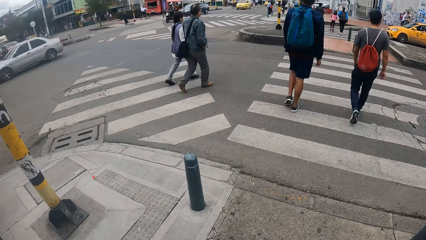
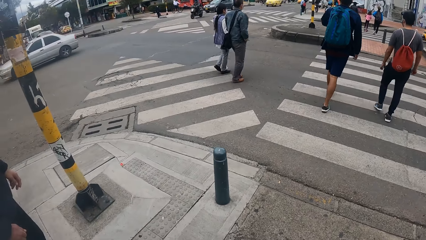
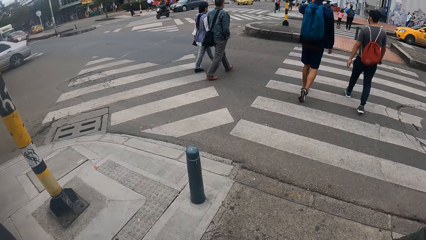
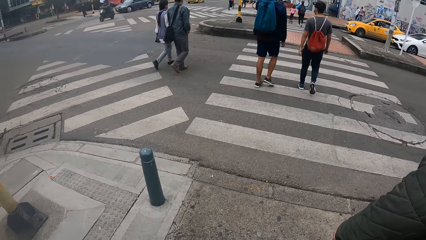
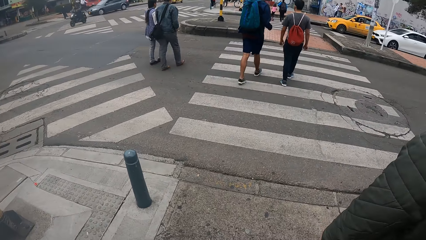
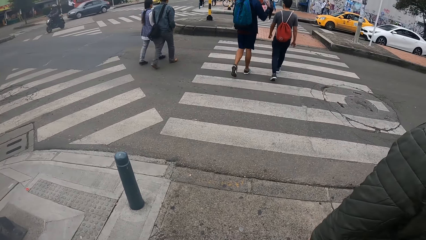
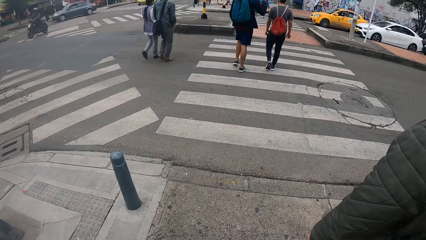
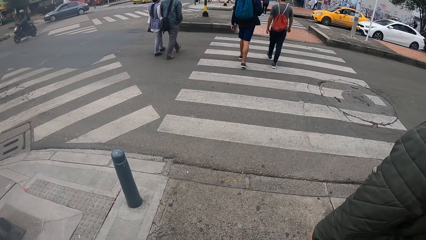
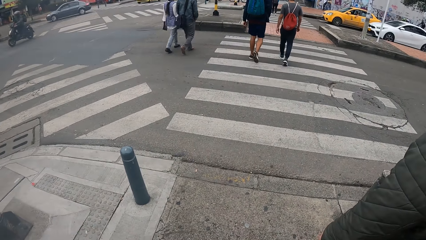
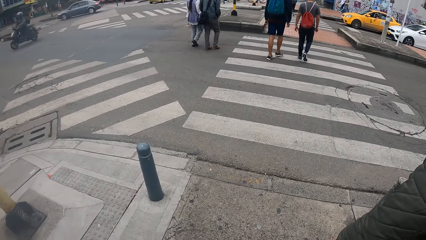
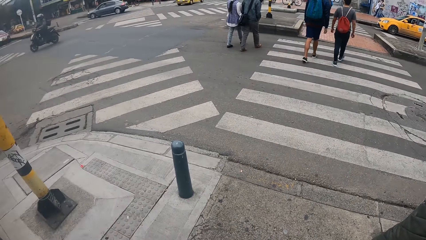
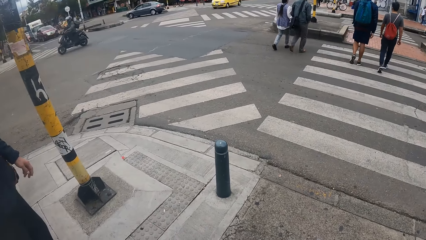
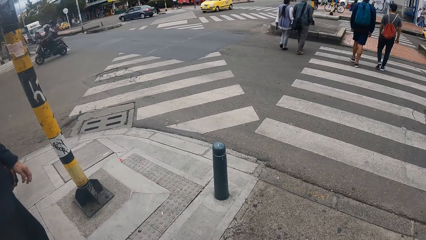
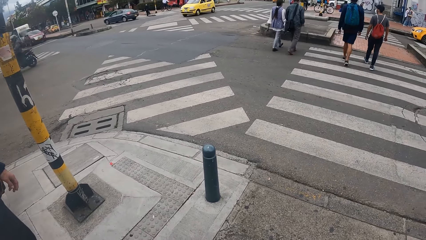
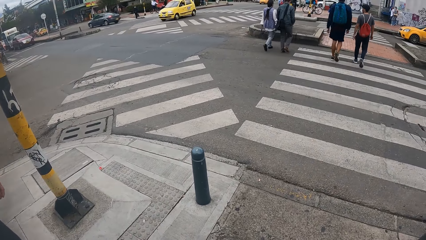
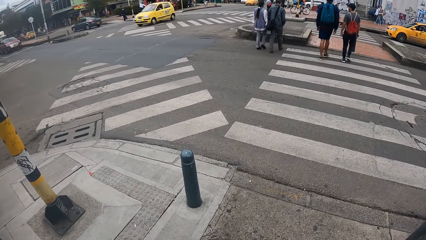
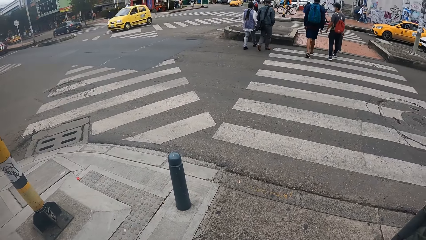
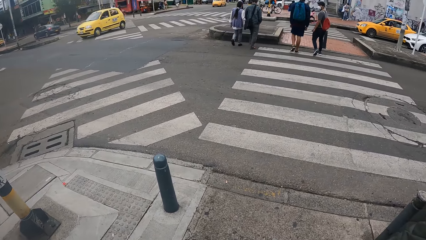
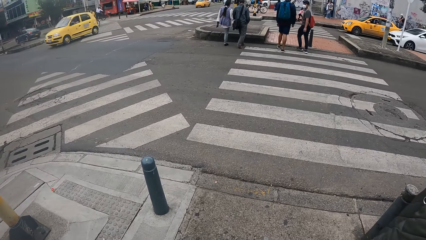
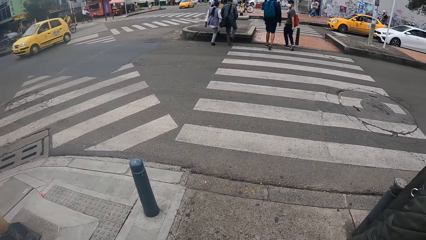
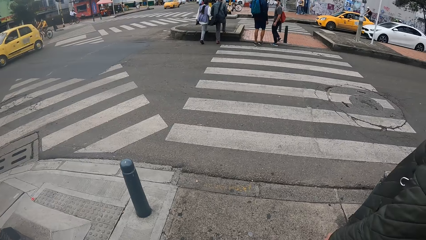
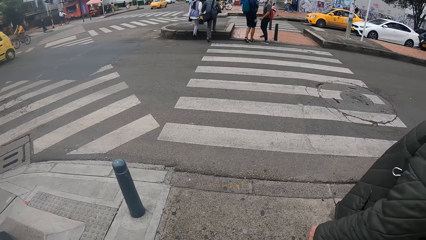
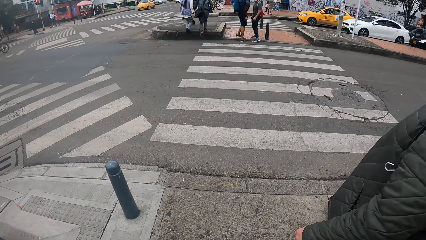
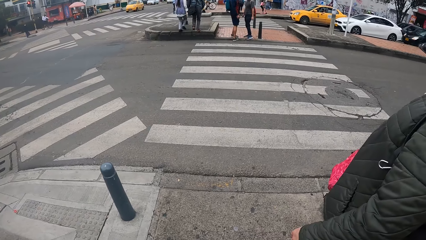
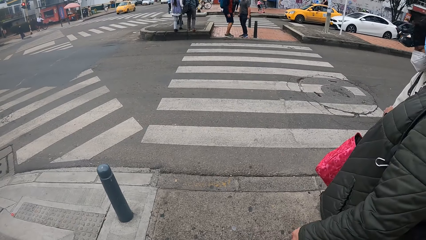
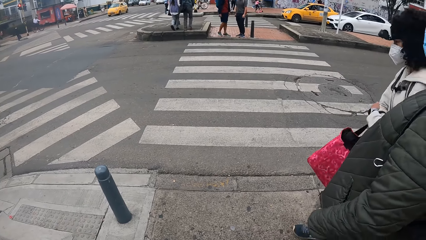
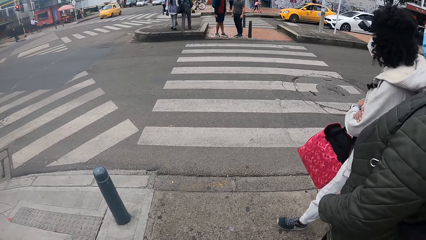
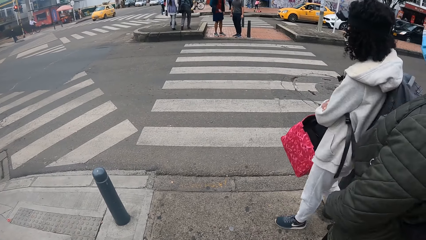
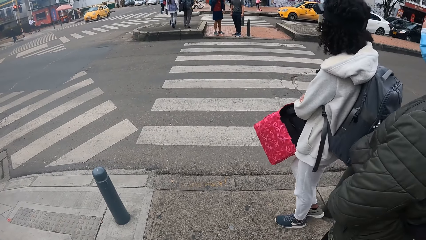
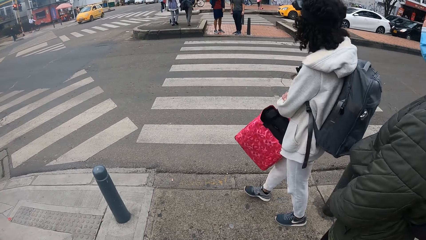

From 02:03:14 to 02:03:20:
The camera wearer stands on the street.

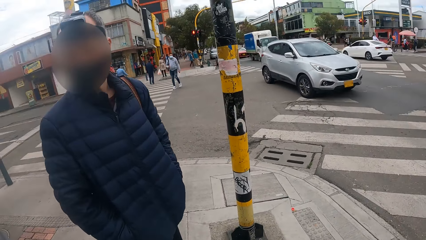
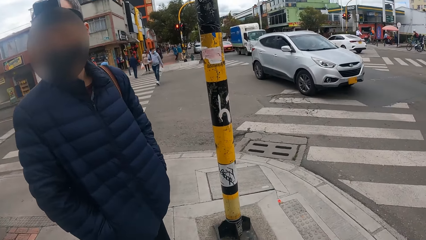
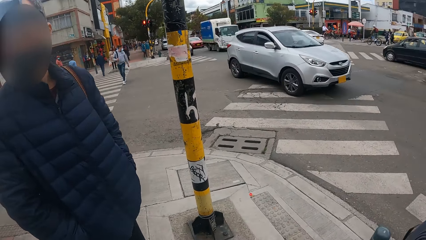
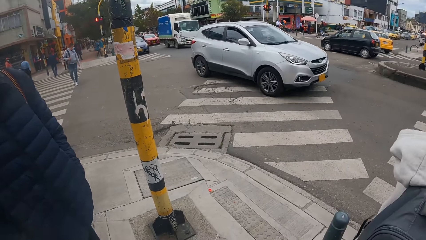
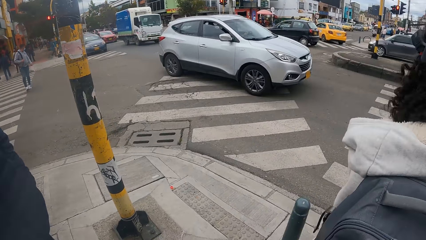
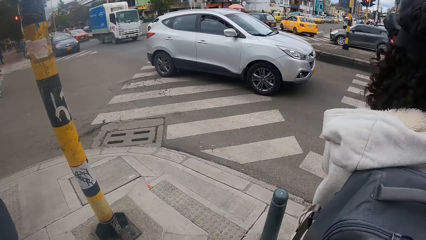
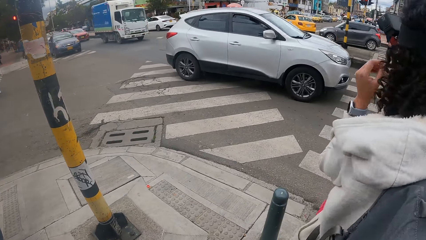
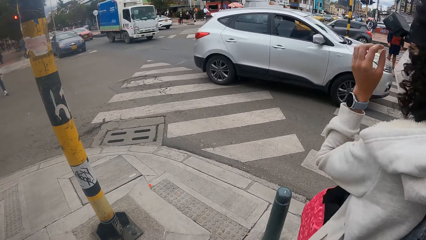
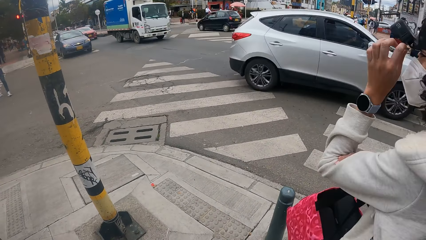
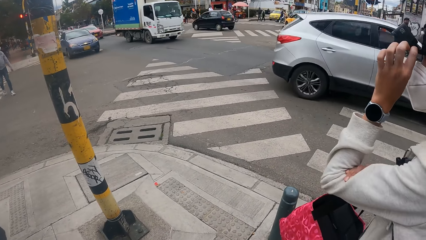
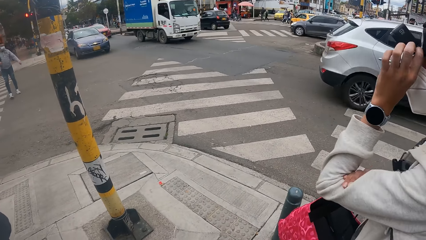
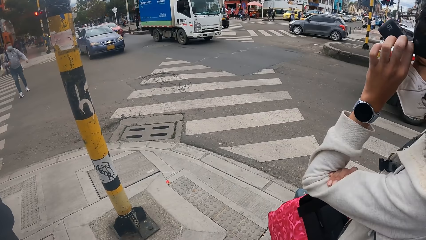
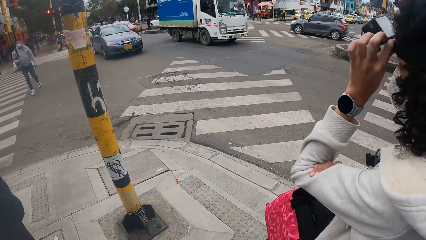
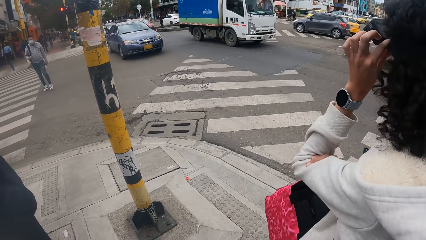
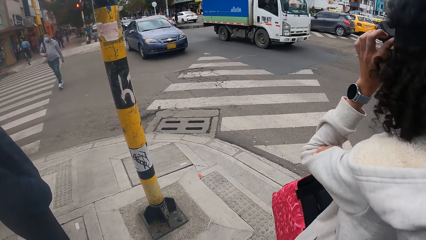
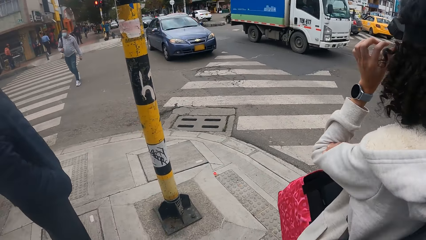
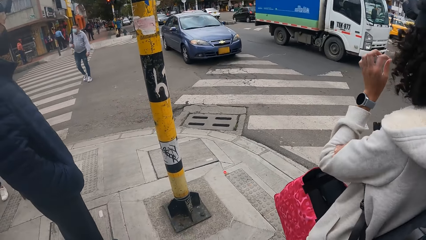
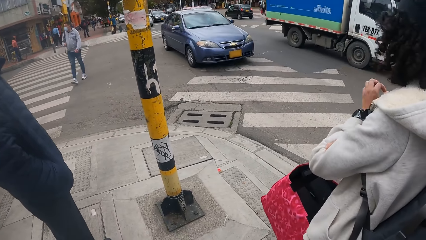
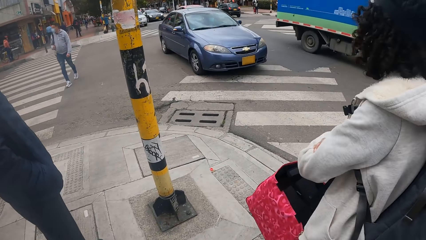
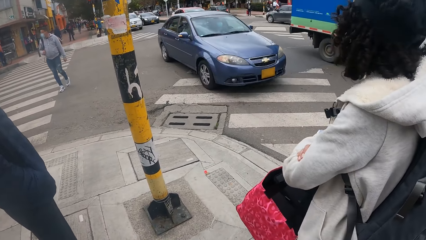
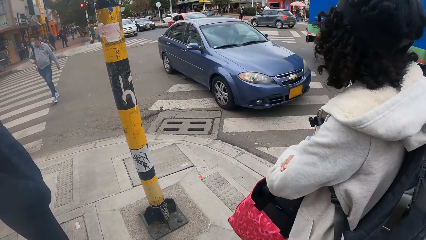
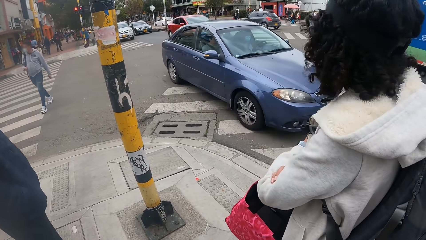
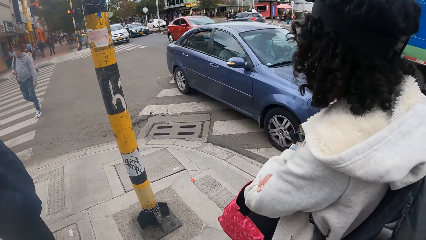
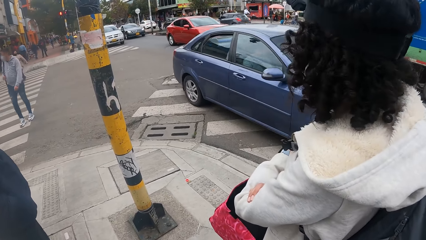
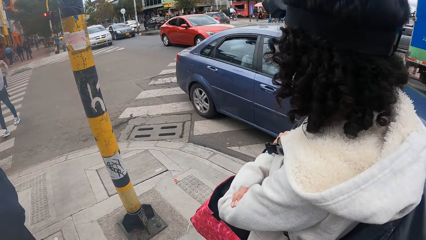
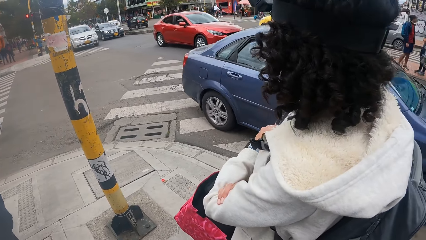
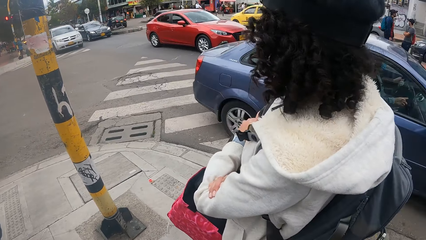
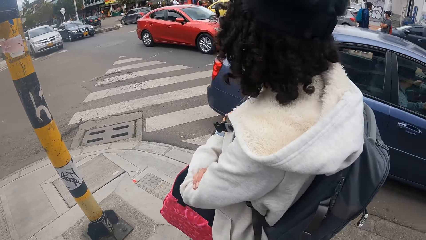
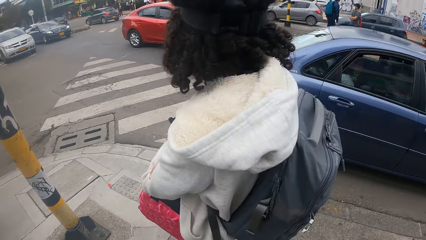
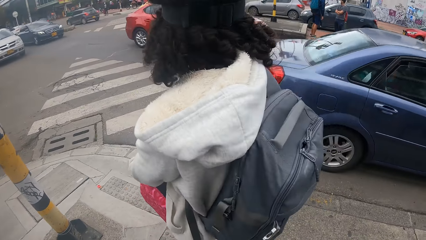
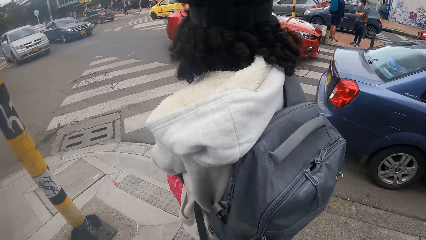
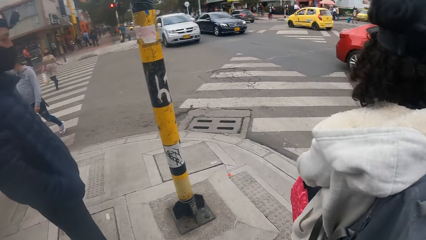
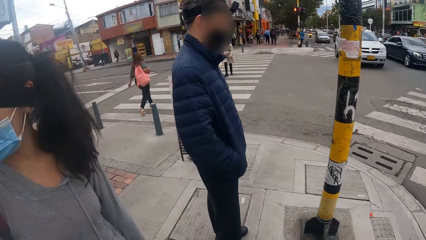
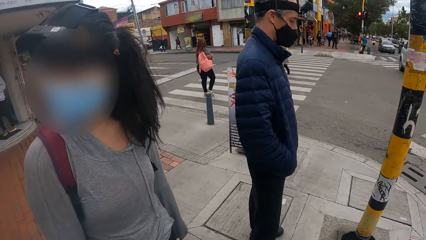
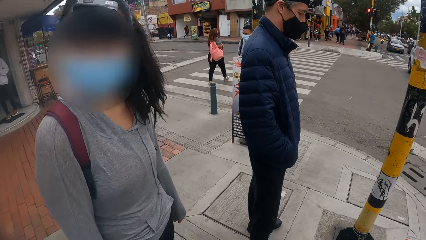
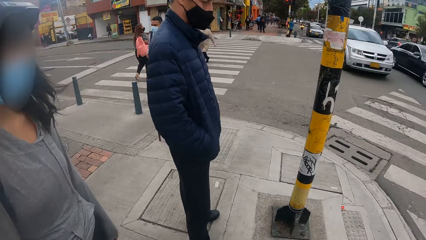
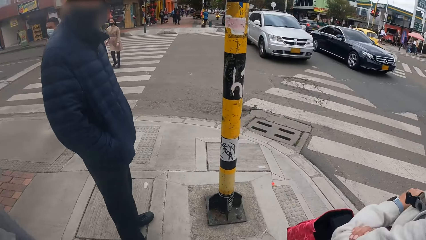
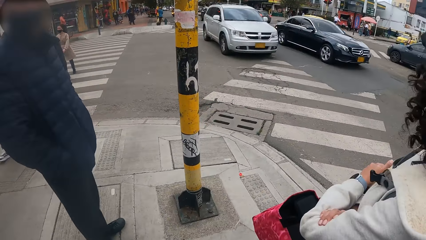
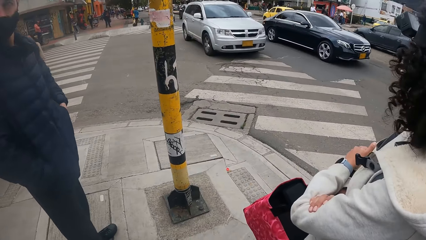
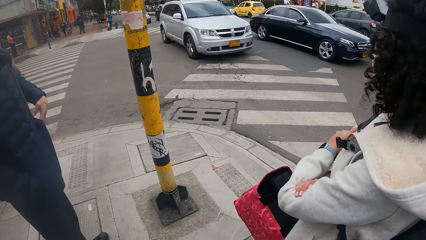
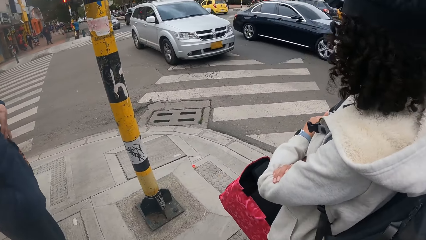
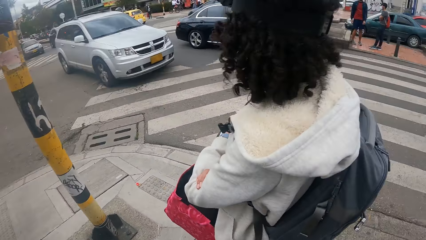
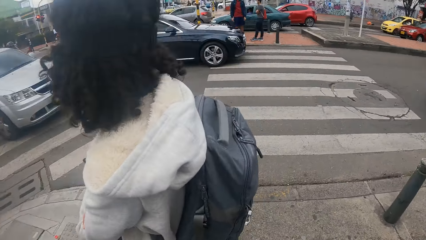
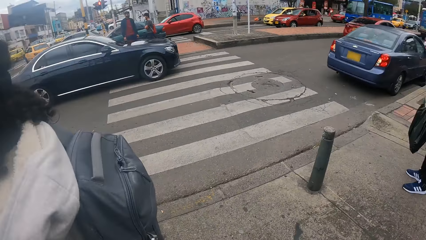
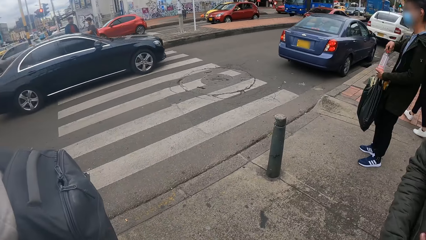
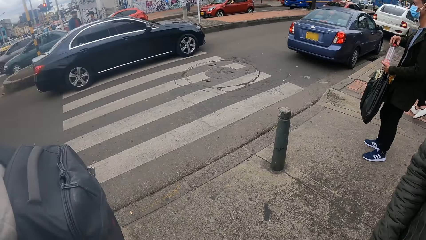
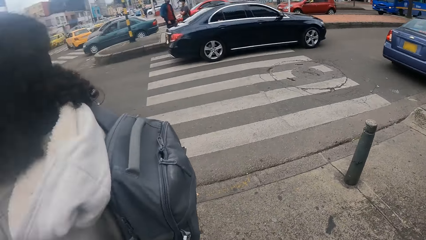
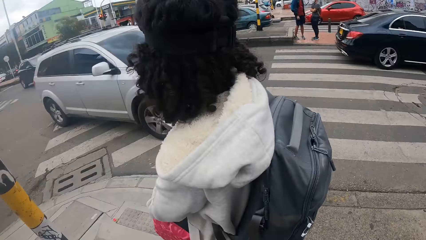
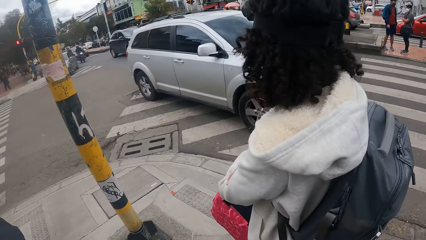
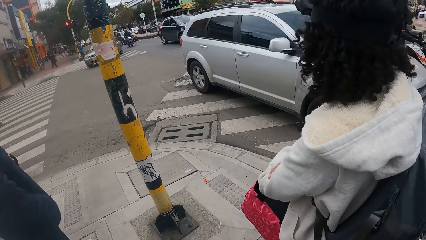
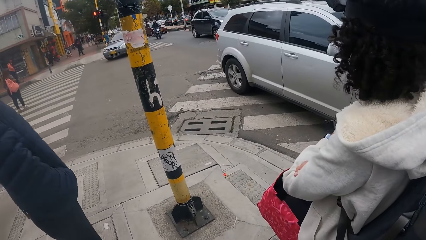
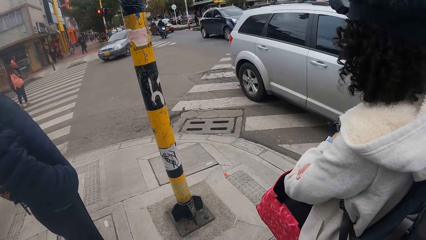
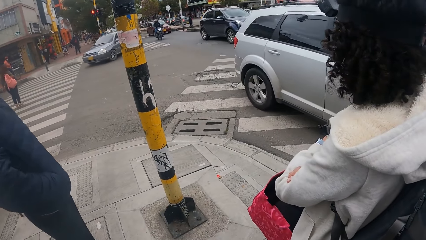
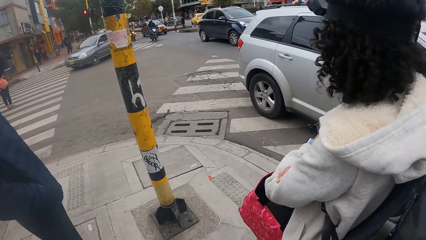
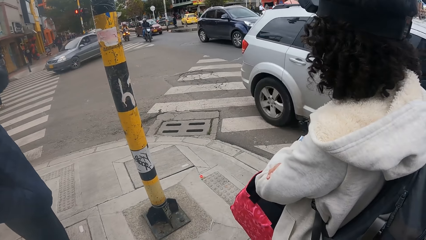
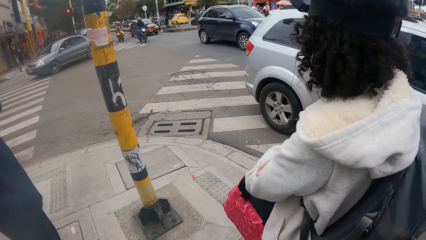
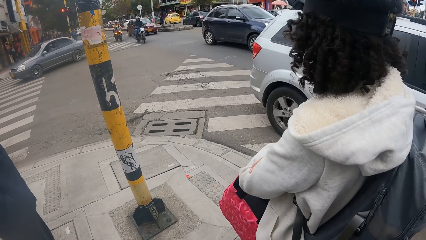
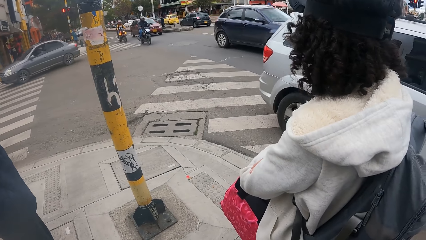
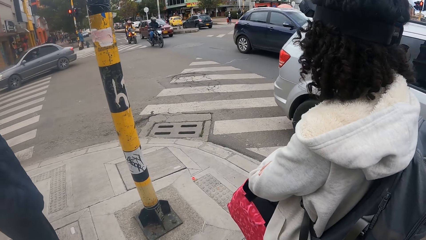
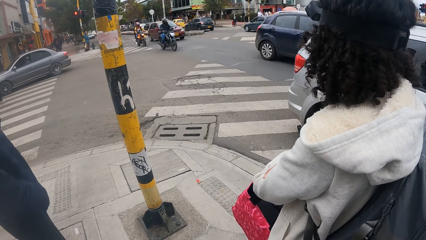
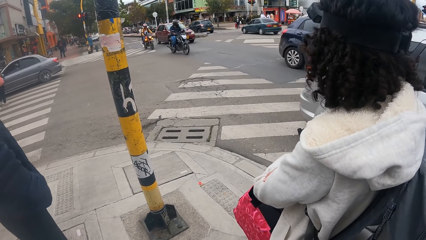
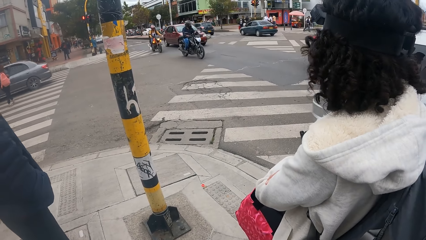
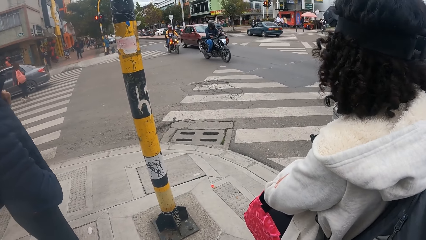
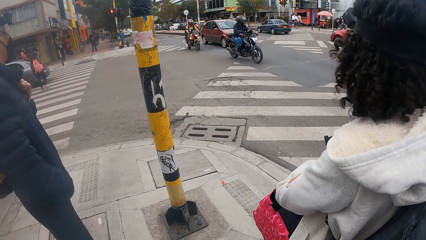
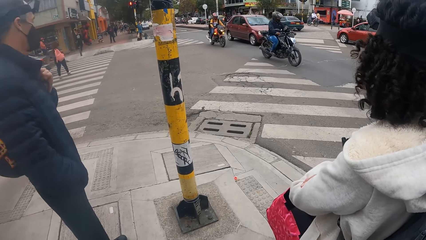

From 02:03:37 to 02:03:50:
The woman adjusts a camera on her head with her left hand.
